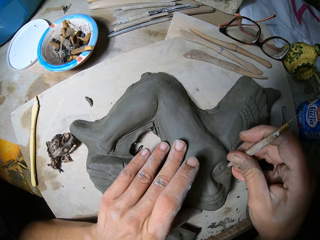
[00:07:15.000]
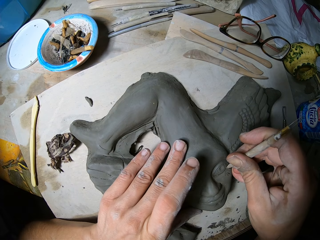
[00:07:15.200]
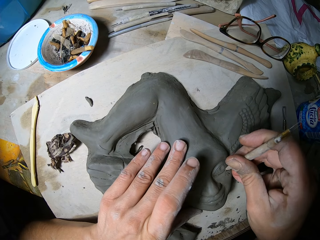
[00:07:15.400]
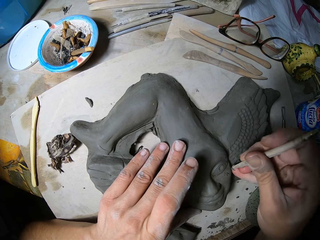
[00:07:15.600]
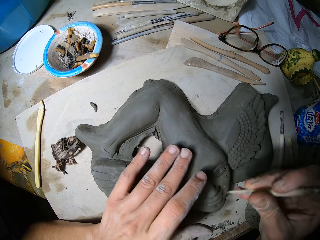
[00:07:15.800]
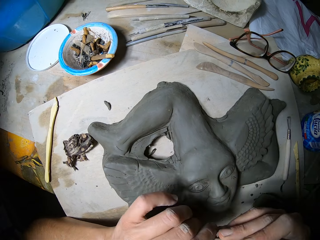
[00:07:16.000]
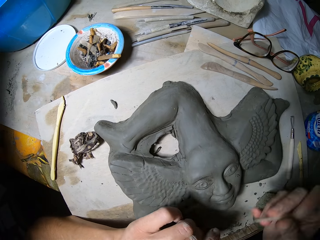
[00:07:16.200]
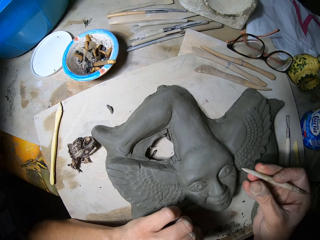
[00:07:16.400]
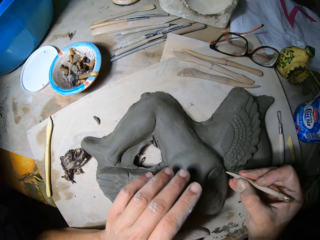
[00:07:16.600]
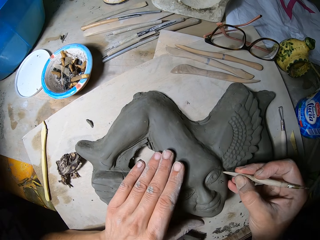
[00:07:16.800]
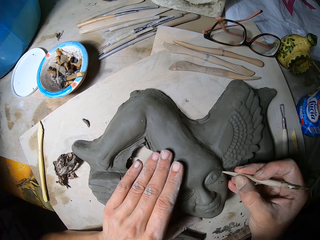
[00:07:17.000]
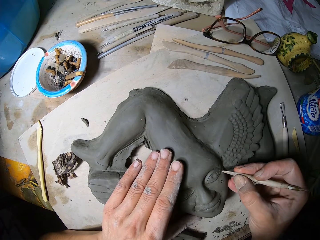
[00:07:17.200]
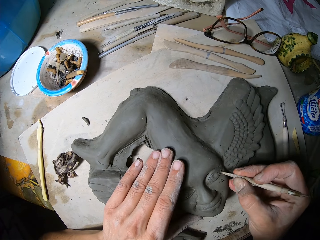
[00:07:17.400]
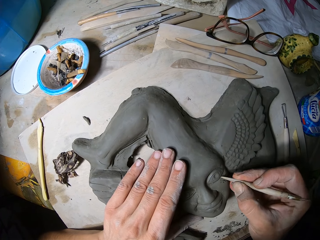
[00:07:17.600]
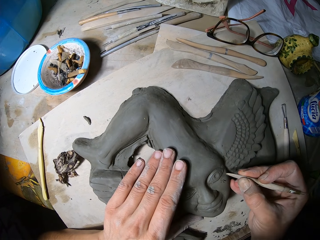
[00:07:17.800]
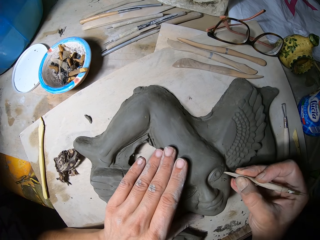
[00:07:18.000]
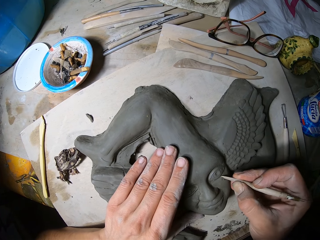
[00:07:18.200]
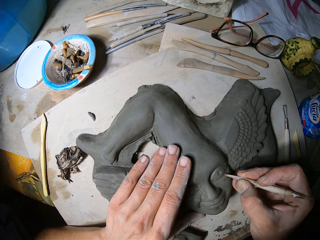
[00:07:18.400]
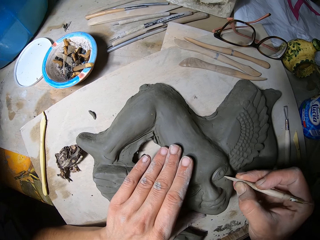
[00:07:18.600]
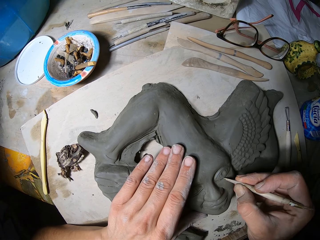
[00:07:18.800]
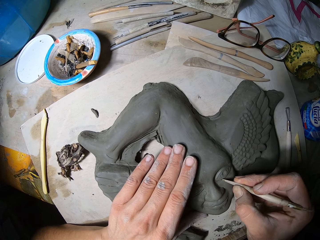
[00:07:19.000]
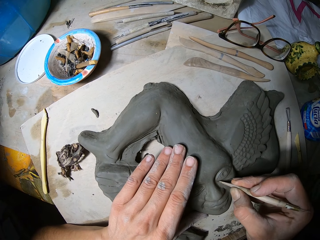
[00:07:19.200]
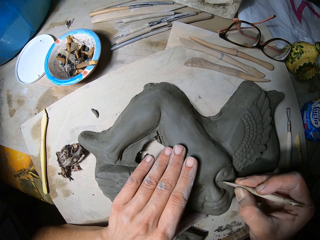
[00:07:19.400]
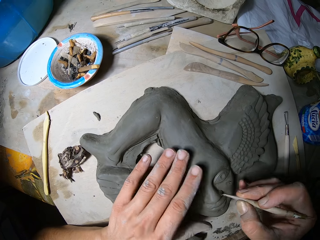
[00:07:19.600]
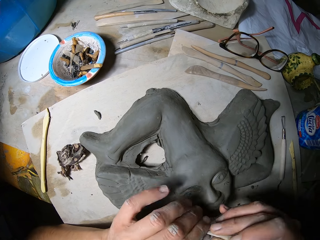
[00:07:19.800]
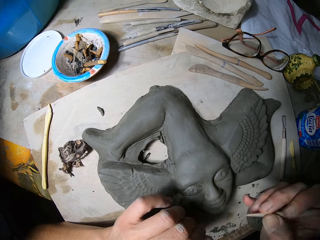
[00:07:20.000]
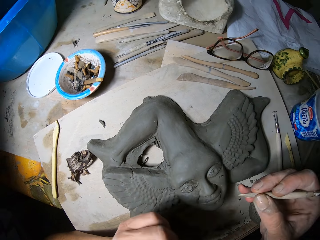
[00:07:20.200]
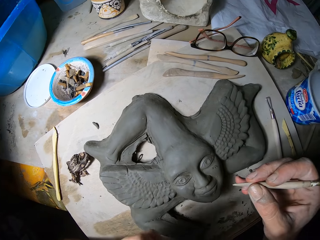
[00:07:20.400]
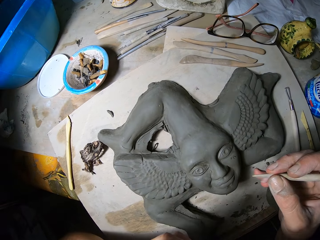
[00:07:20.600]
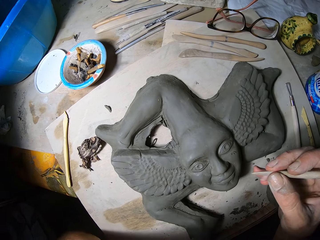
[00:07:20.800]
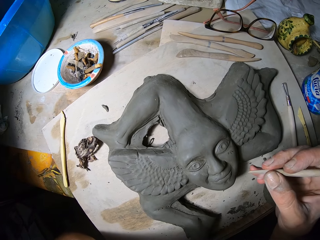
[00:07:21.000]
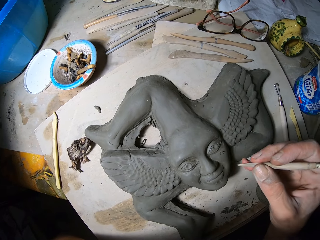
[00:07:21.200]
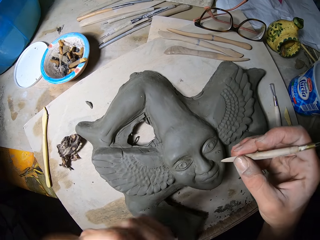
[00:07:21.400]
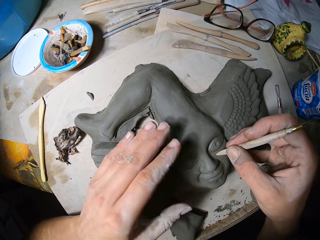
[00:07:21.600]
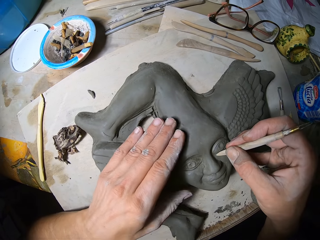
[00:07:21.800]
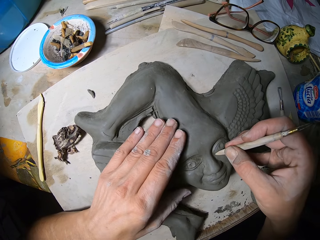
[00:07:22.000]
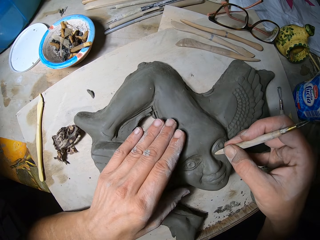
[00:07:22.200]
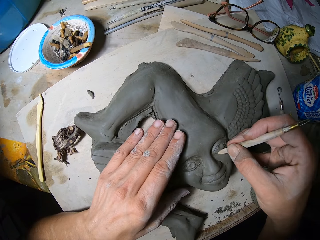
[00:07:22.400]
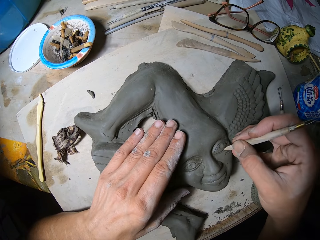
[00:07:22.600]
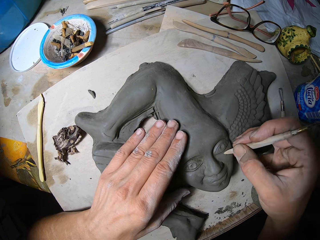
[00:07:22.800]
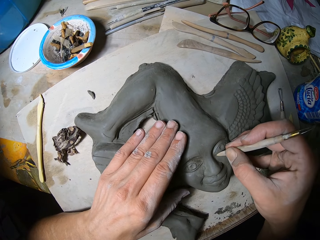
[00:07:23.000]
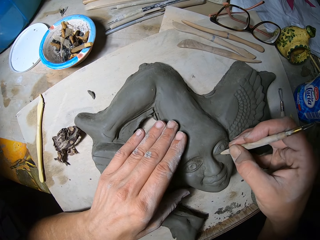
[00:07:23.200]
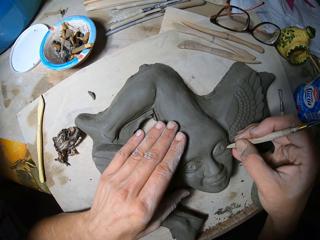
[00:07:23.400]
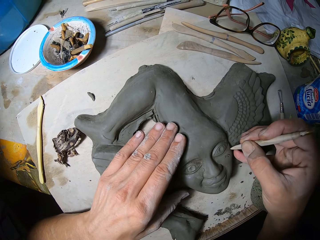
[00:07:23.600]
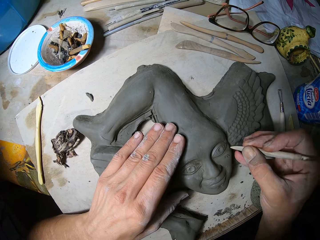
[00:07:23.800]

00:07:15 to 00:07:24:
The camera wearer dusts the tip of the modelling tool in his right hand with his left hand. He places his hand on the sculpture. He carves the artwork on the slate board on the work table with the modelling tool in his right hand. He decorates the sculpture. He dusts the tip of the modelling tool in his right hand with his left hand. He stares at the sculpture. He places his hand on the sculpture. He carves the artwork on the slate board on the work table with the modelling tool in his right hand. He decorates the sculpture.

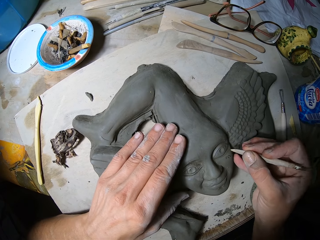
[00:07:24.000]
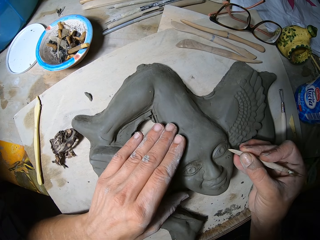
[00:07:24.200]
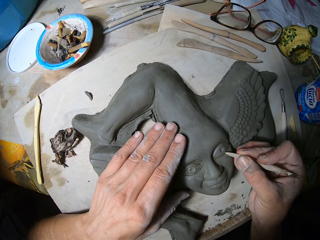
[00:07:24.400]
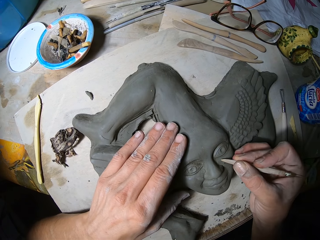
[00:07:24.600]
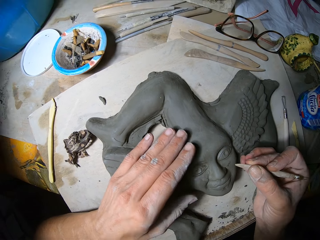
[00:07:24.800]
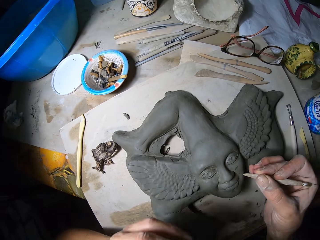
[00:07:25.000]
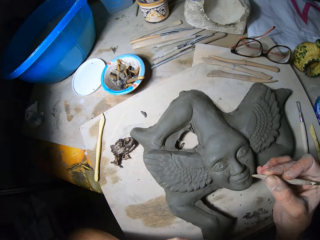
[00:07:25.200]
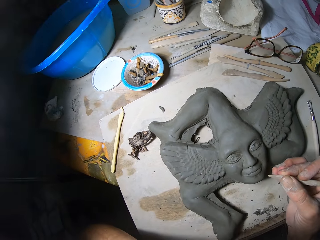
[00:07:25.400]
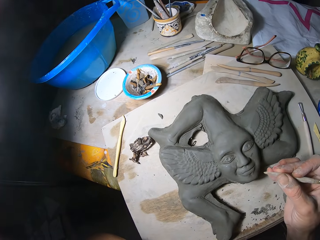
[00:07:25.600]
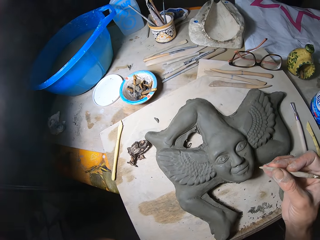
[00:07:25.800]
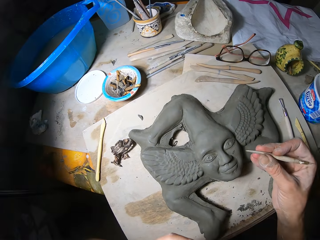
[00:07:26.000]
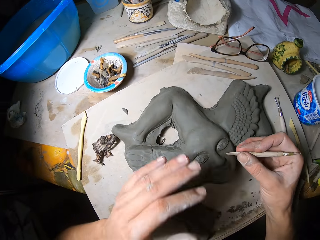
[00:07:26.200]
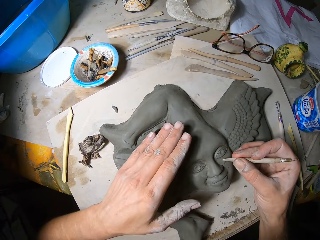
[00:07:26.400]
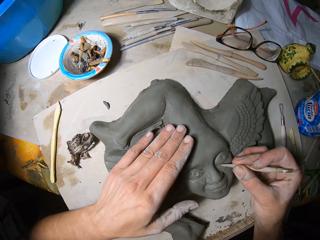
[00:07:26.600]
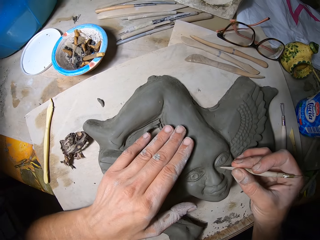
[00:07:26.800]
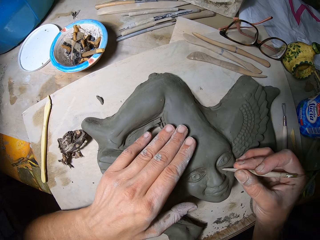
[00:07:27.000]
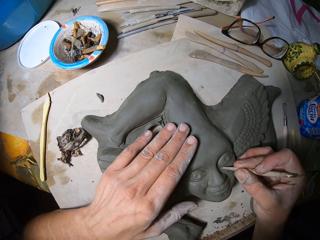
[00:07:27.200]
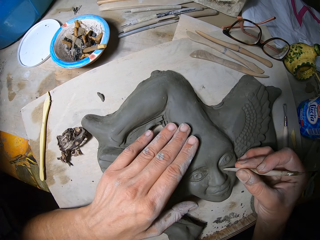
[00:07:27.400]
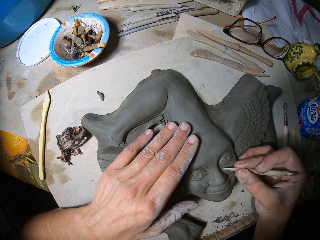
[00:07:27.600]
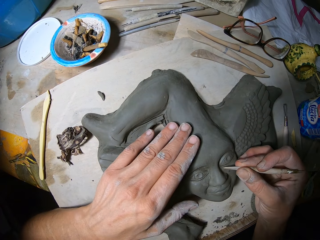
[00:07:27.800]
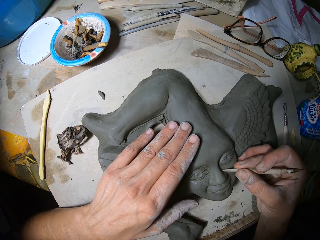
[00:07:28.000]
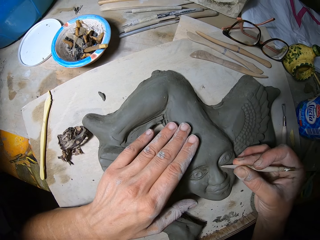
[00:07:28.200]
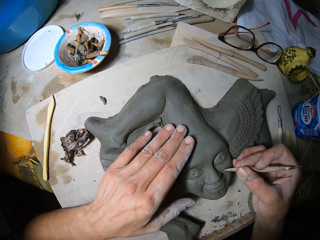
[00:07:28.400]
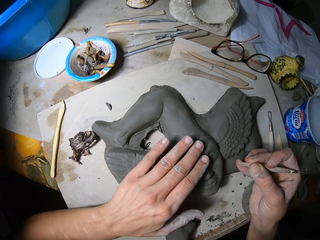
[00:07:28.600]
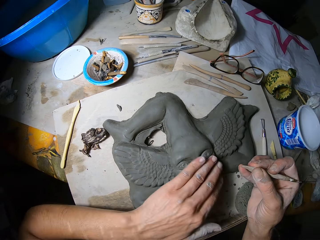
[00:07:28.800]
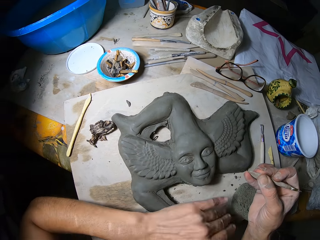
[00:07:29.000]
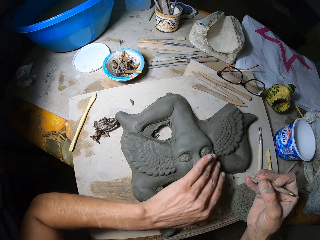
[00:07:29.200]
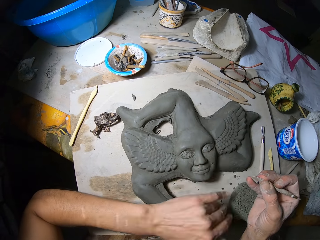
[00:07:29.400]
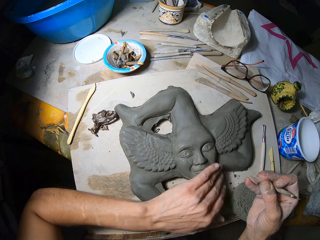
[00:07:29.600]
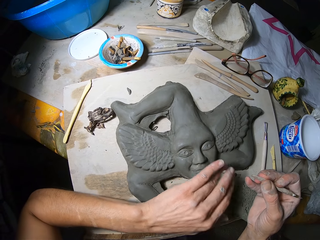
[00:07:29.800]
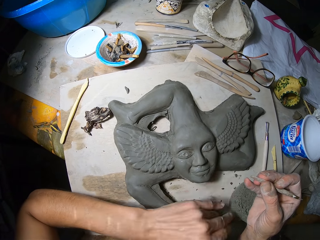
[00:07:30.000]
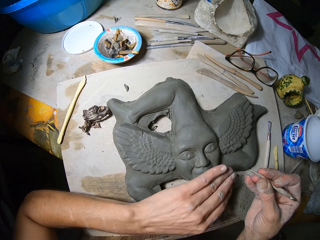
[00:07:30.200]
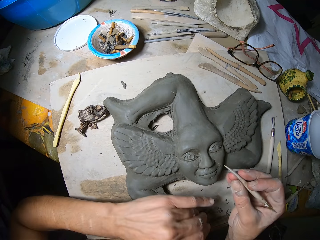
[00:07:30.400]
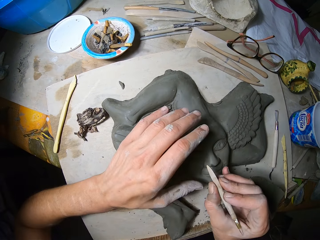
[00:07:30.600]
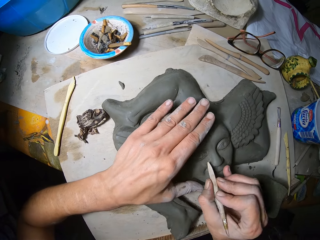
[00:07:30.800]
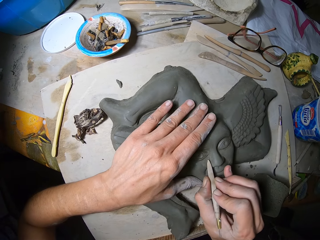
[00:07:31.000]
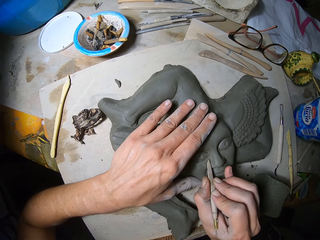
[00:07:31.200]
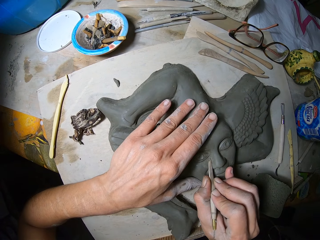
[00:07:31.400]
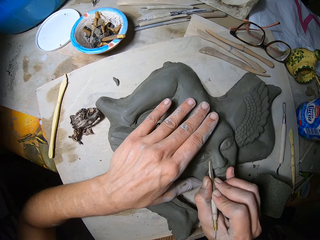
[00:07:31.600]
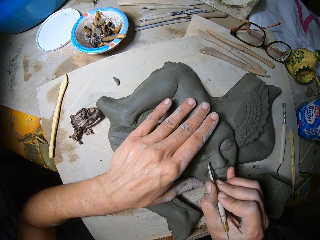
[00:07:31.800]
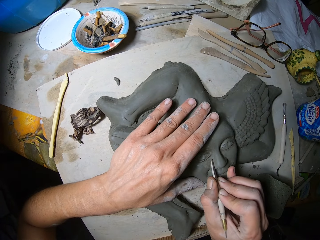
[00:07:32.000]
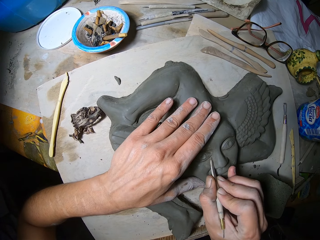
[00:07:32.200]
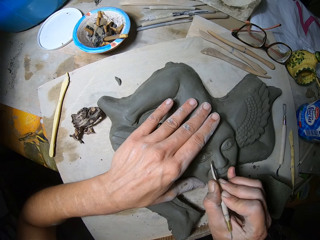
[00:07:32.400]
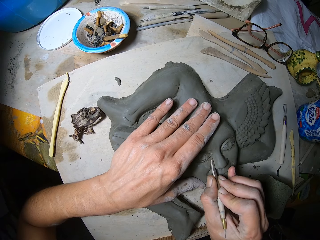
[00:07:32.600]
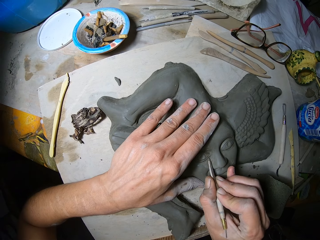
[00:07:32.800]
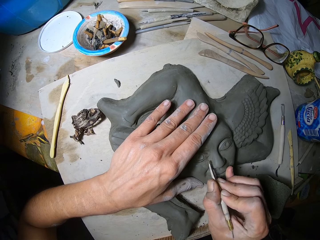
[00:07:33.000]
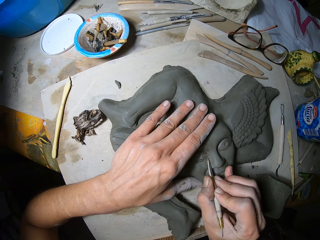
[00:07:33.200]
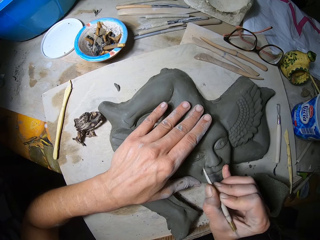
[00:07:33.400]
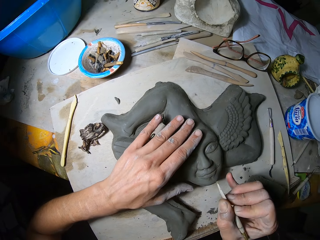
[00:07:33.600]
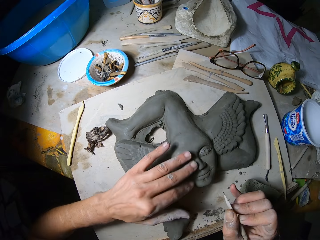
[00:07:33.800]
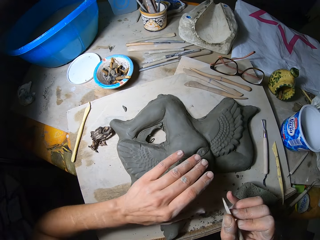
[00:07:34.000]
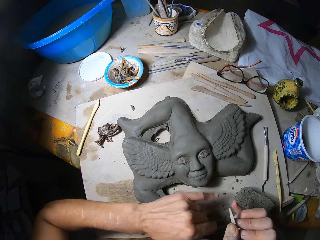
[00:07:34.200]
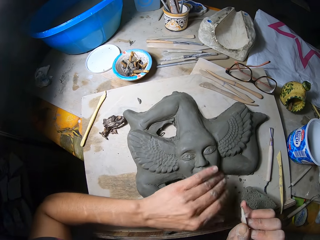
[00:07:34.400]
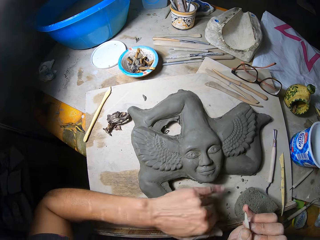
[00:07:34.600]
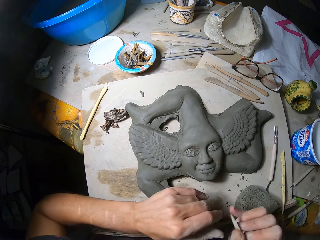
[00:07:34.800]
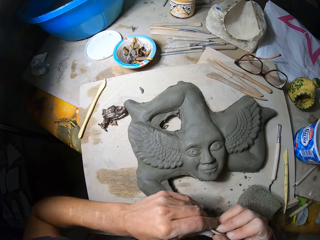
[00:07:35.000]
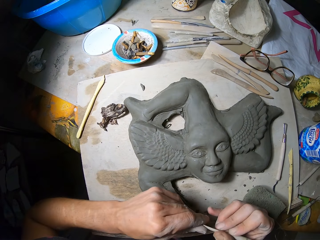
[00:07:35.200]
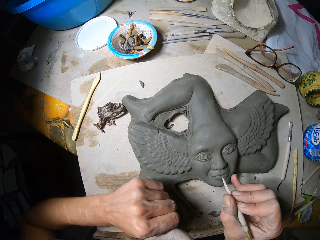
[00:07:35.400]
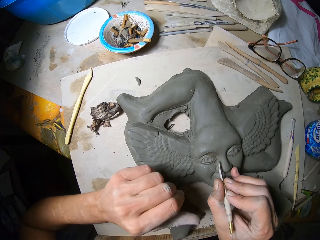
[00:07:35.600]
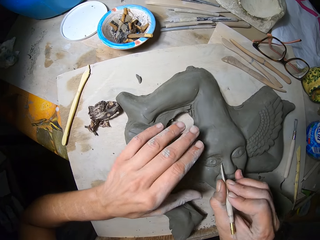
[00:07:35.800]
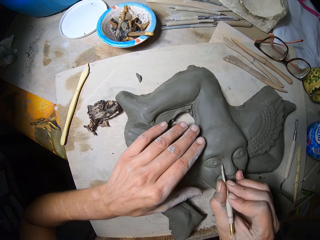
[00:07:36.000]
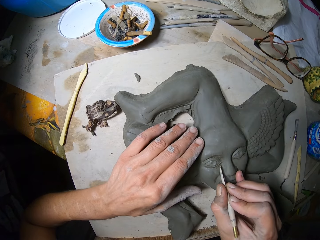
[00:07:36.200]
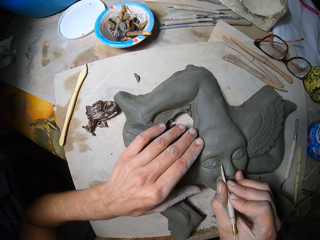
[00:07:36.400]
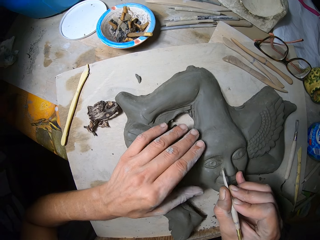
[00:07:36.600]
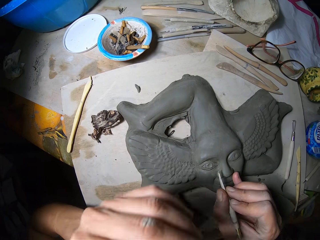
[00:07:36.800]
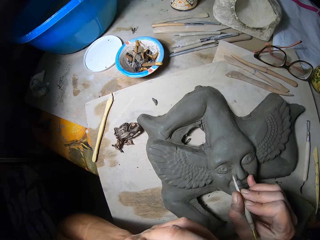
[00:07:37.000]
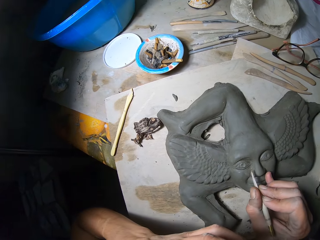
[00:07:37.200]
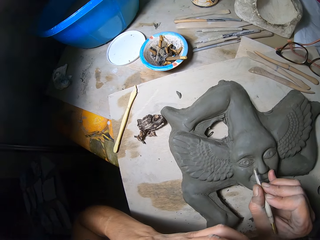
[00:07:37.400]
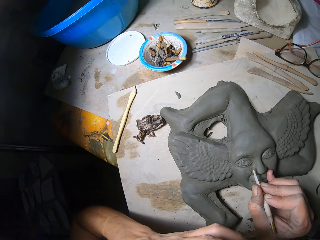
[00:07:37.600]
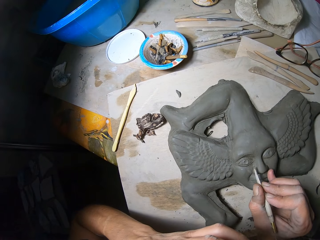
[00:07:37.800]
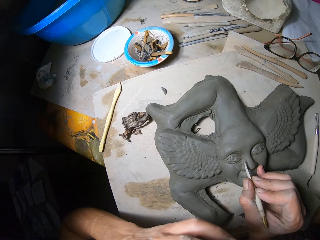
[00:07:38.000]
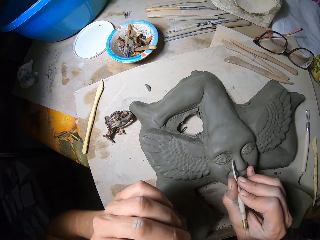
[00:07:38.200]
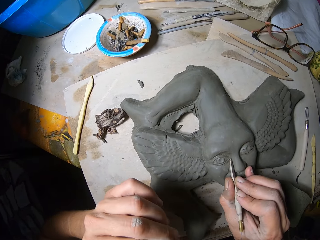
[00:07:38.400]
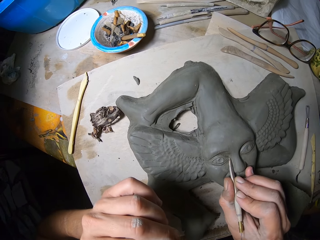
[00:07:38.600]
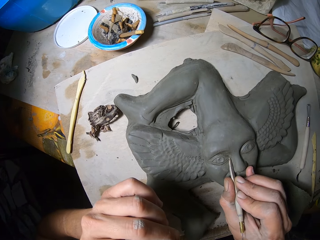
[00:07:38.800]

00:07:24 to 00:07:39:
The camera wearer removes his hand from the sculpture. He stares at the sculpture. He places his hand on the sculpture. He decorates the sculpture. He dusts the surface of the artwork on the slate board on the work table with his left hand. He places his left hand on the sculpture. He decorates the sculpture. He carves the artwork on the slate board on the work table with the modelling tool in his right hand. He dusts the surface of the artwork on the slate board on the work table with his left hand. He dusts the tip of the modelling tool in his right hand with his left hand. He places his left hand on the sculpture. He decorates the sculpture. He carves the artwork on the slate board on the work table with the modelling tool in his right hand. He removes his hand from the sculpture. He decorates the sculpture.
